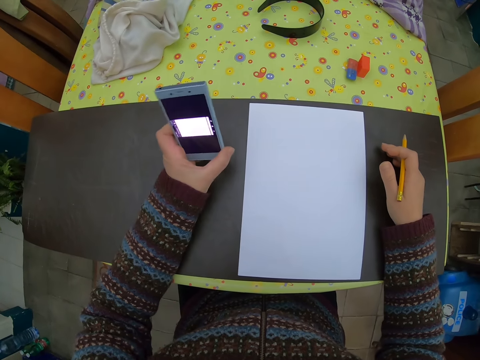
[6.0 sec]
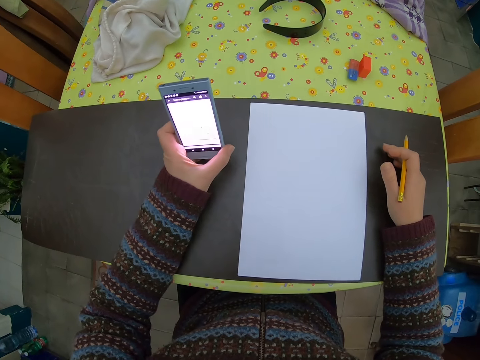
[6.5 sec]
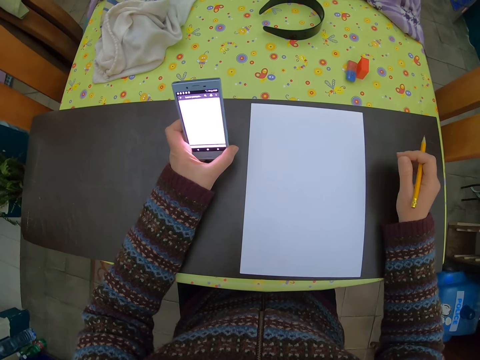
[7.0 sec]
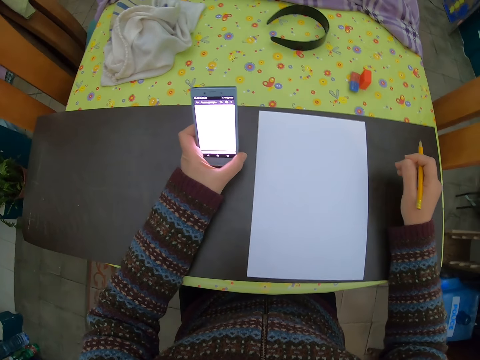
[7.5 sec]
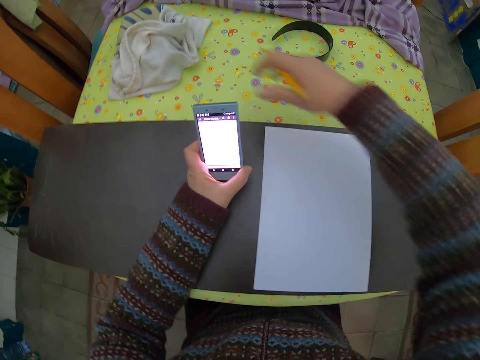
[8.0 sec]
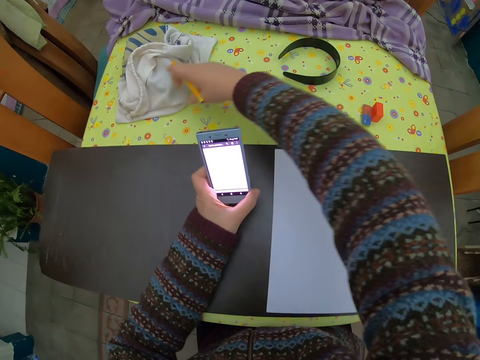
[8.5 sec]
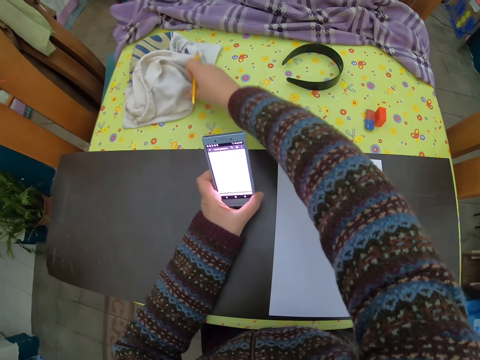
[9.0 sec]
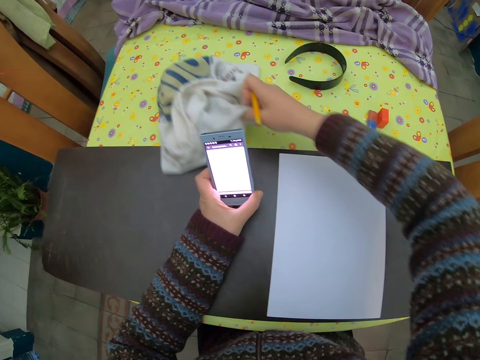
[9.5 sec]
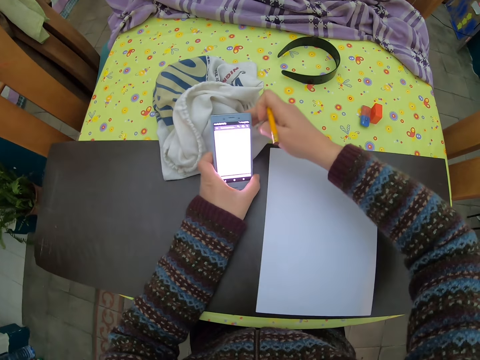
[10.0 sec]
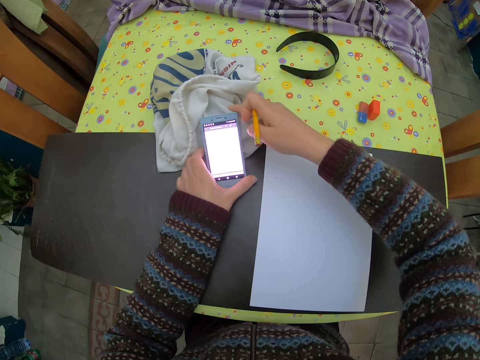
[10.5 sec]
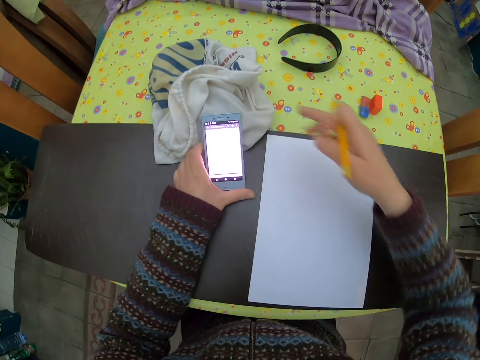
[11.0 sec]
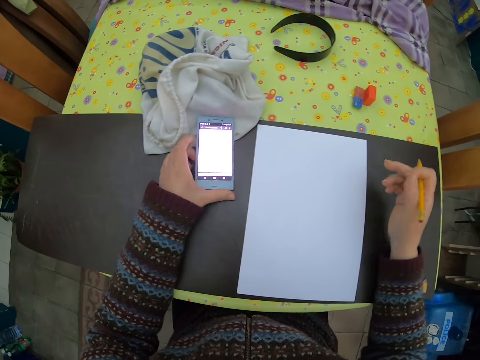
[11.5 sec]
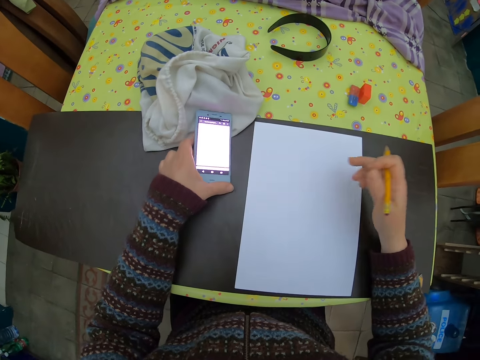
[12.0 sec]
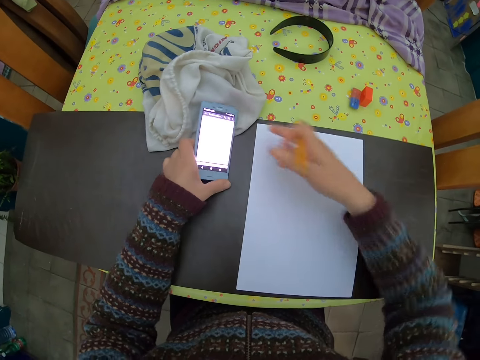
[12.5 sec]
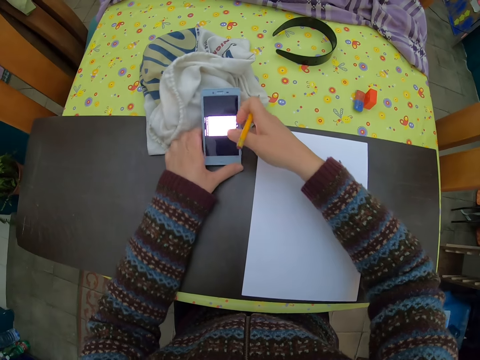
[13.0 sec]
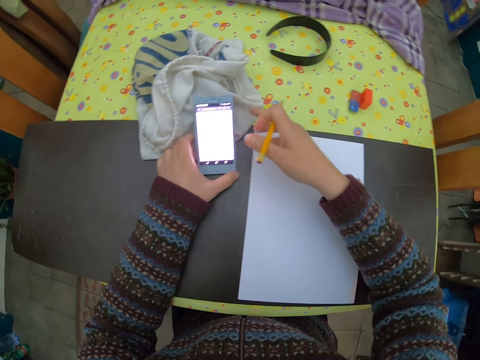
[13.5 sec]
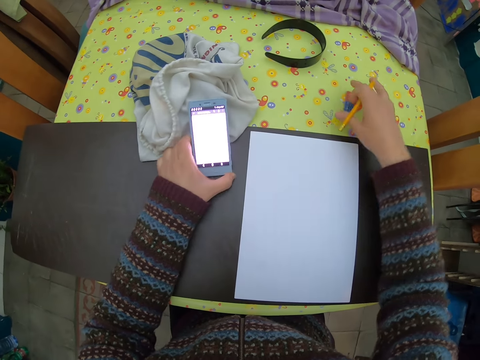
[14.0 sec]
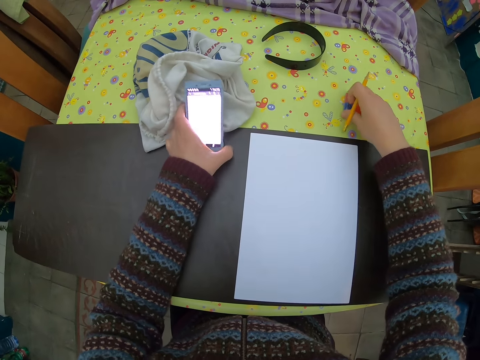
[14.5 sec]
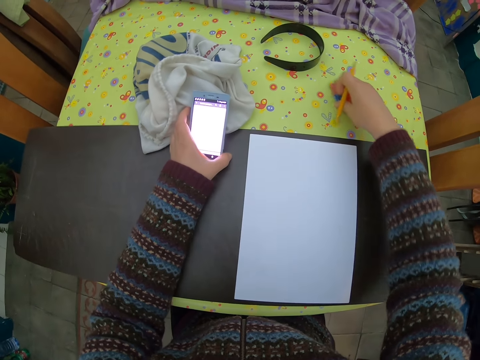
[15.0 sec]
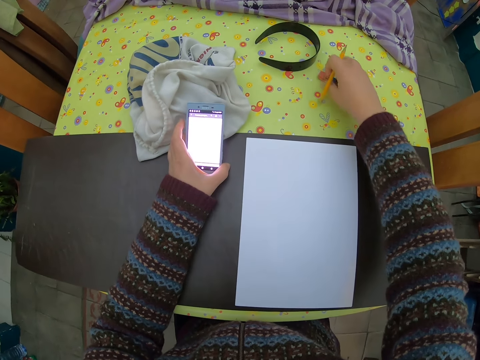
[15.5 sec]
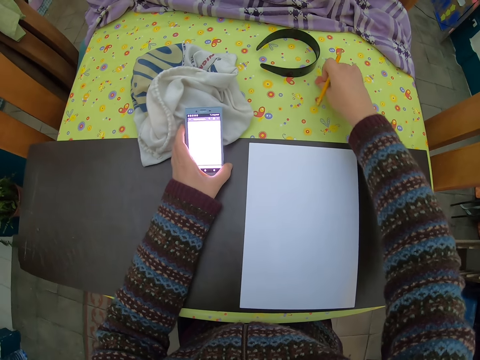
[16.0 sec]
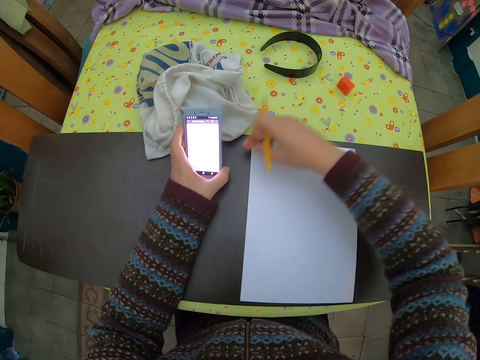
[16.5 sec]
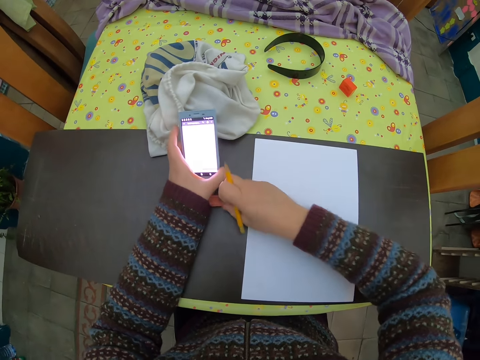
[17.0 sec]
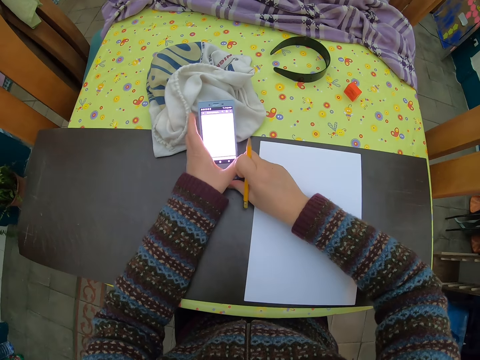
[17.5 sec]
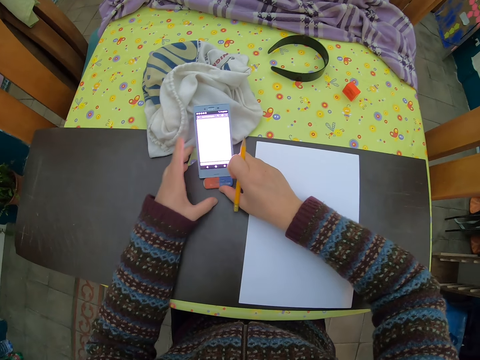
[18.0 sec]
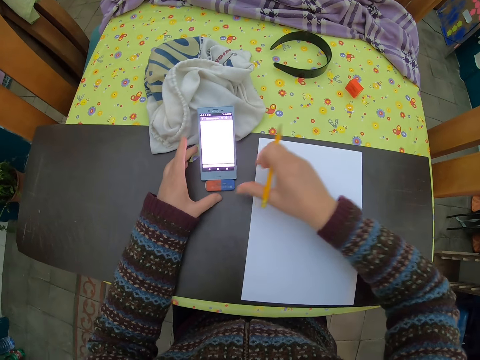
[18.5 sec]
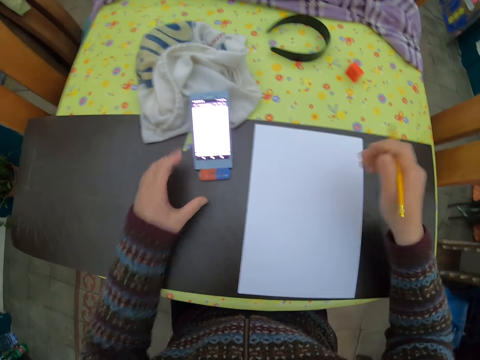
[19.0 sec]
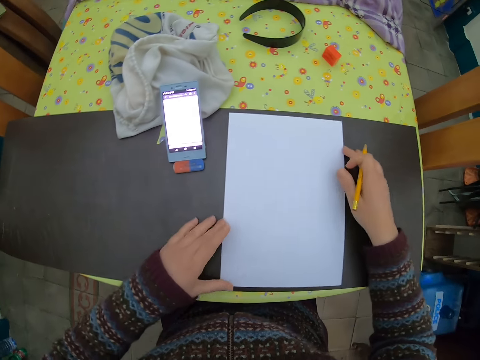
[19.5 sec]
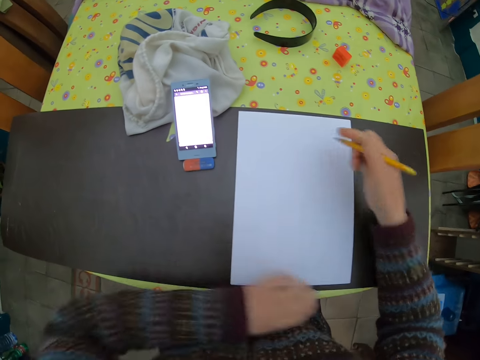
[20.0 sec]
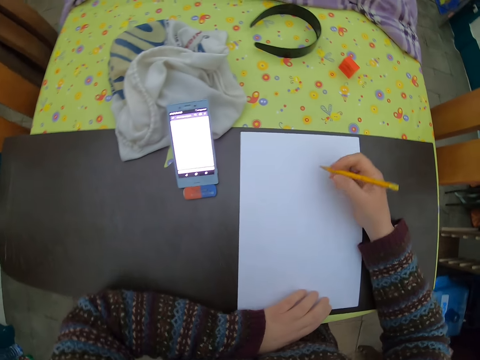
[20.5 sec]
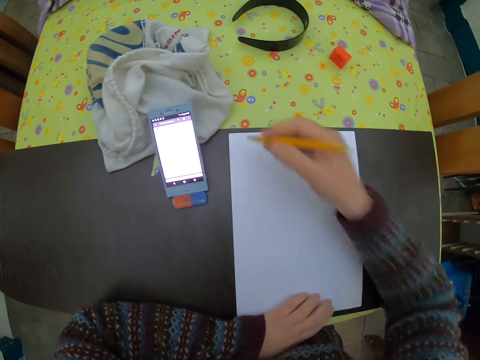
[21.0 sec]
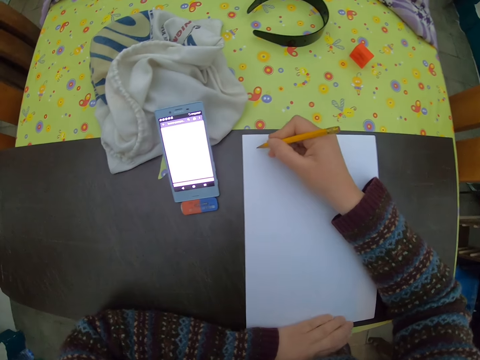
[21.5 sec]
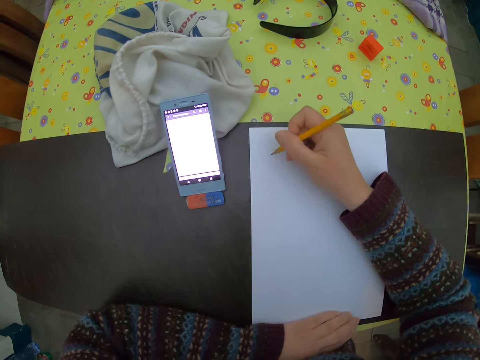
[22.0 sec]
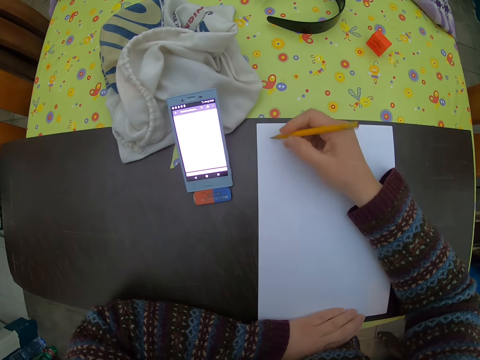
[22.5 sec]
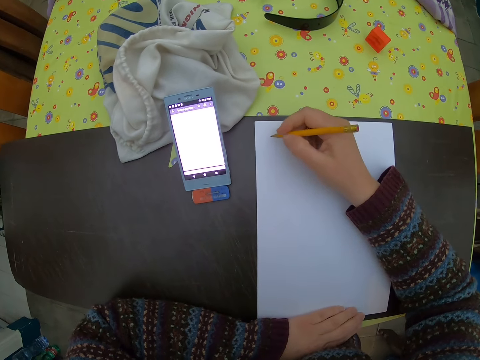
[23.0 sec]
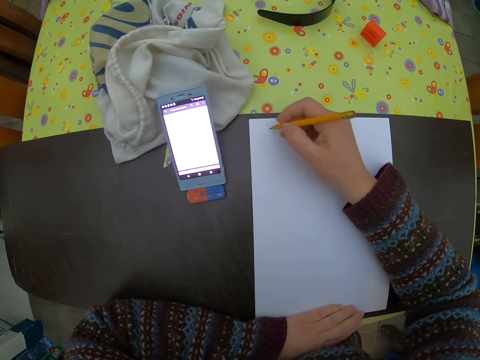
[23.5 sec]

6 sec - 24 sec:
The camera wearer picks up the smart phone from the table with her left hand. She moves a cloth on the table with her right hand. She drops the smart phone on the cloth with her left hand. She adjusts the smart phone on the cloth with both hands. She adjusts the smart phone on the cloth with her left hand. She picks up an eraser from the table with her right hand. She drops the eraser on the table with her right hand. She adjusts the smart phone on the cloth with her left hand. She holds the paper on the table with both hands. She moves the drawing paper. She holds the paper on the table with her left hand.

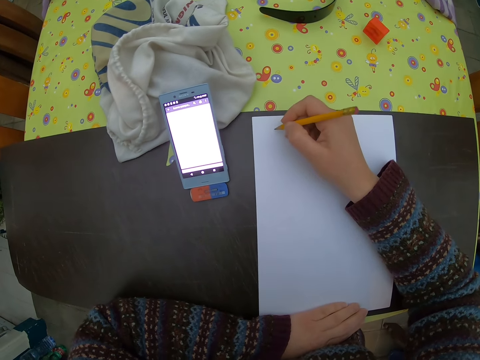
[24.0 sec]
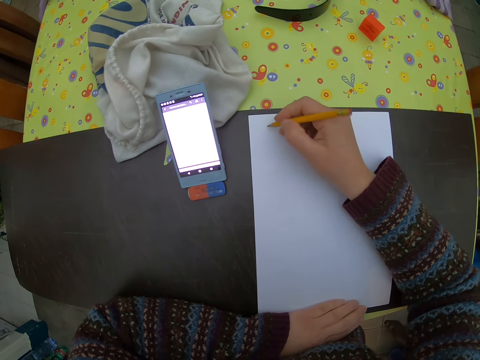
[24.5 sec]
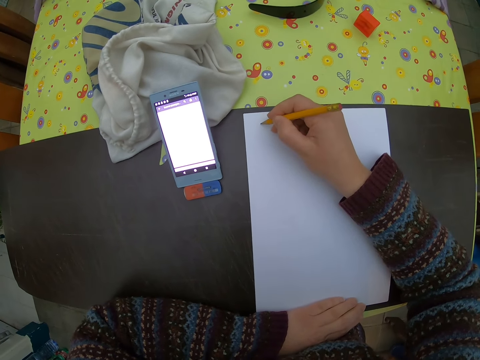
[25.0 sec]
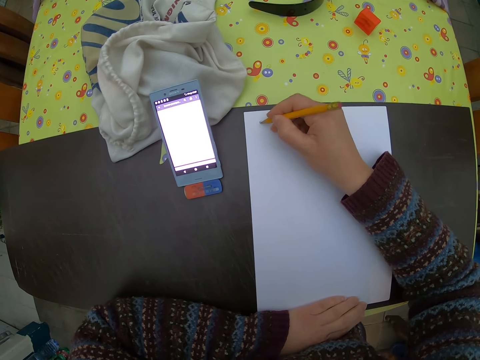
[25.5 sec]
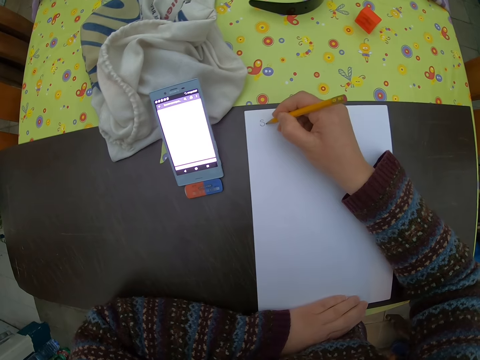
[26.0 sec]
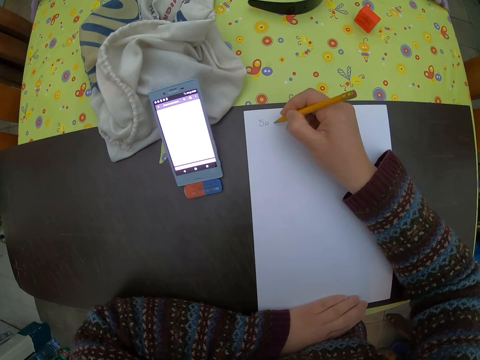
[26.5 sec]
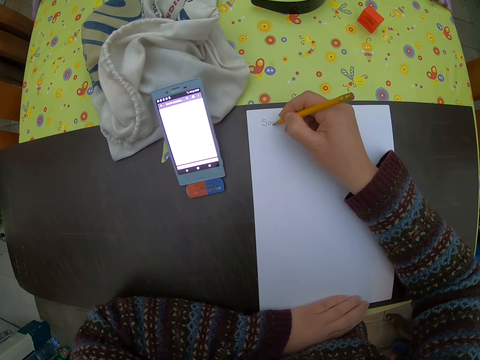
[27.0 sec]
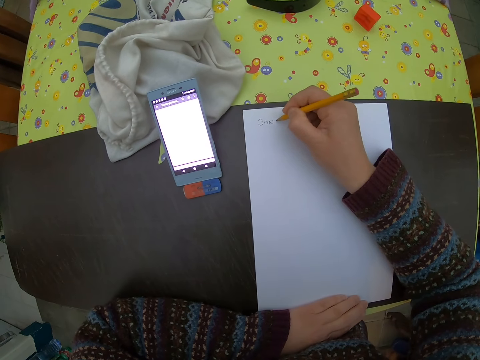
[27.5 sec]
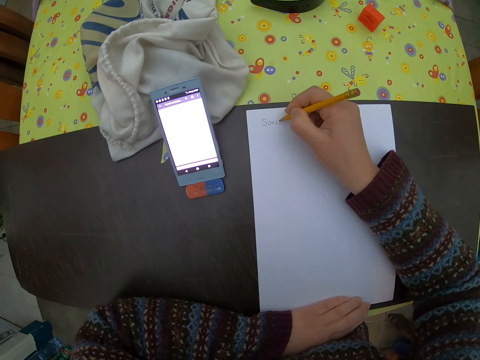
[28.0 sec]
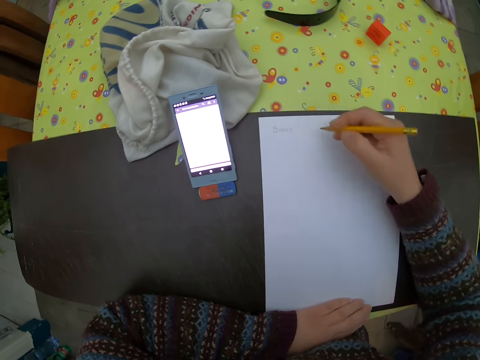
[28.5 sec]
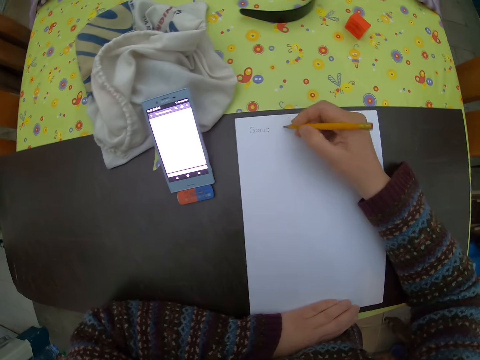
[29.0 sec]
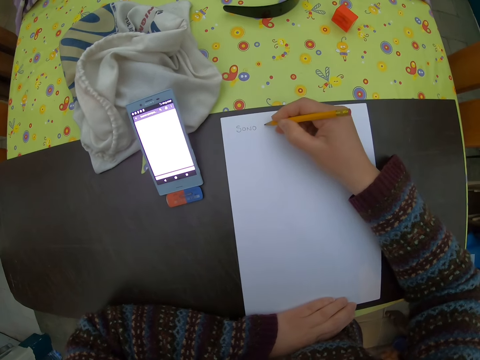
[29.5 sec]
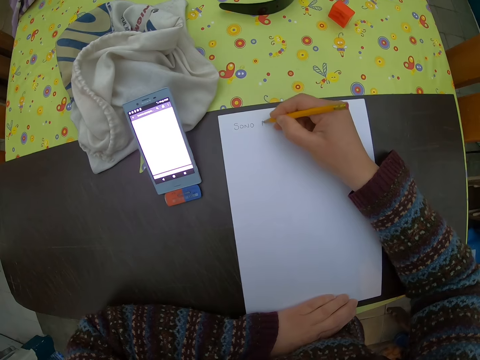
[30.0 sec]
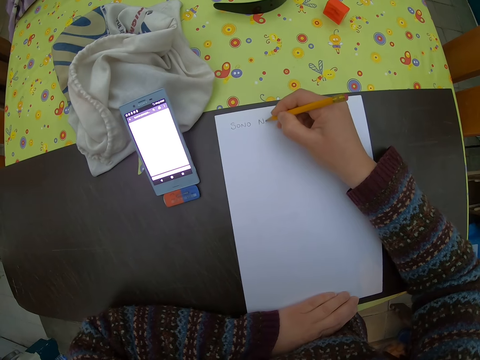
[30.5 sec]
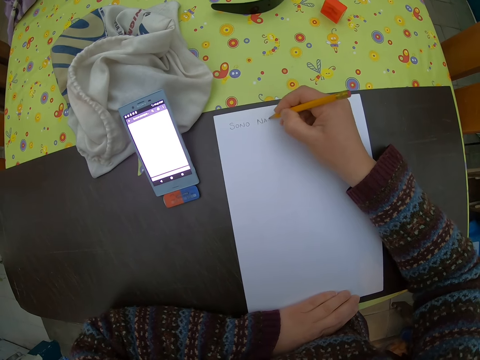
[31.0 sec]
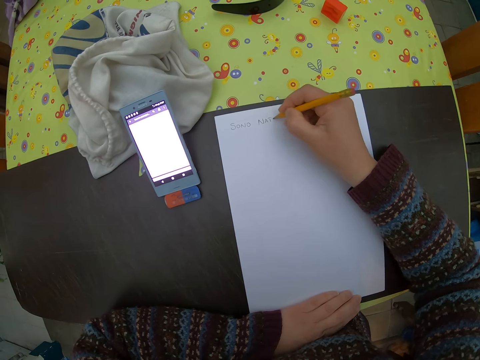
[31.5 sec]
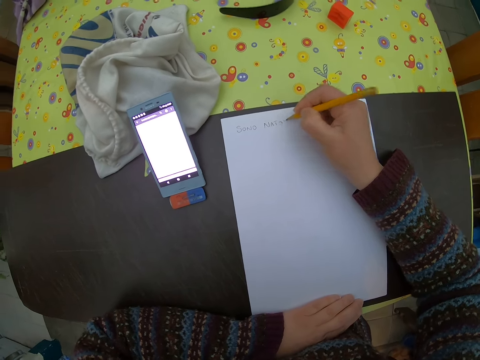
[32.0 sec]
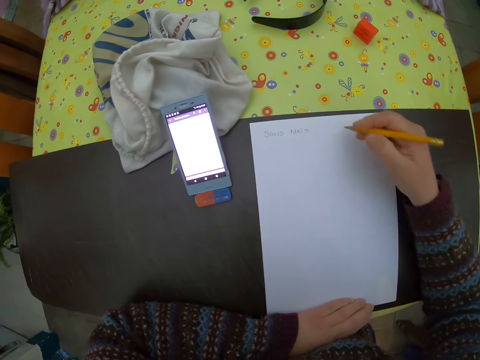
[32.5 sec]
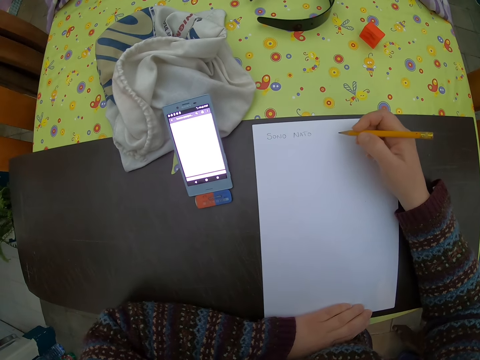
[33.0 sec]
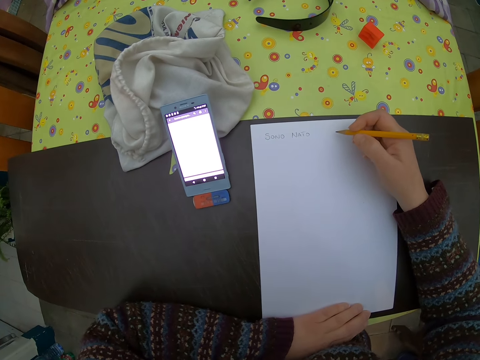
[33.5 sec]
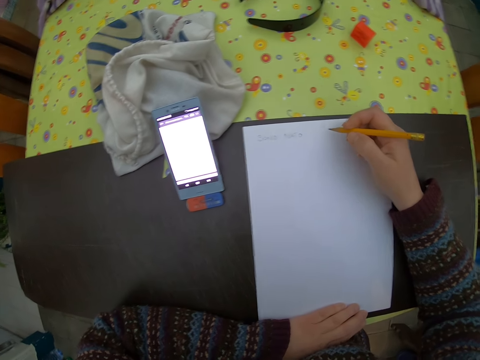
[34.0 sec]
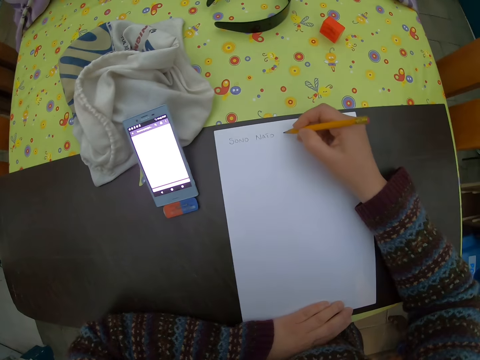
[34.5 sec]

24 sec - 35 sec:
The camera wearer writes on the paper with the pencil in her right hand. She moves the hand. She writes on the paper. She moves the hand.
